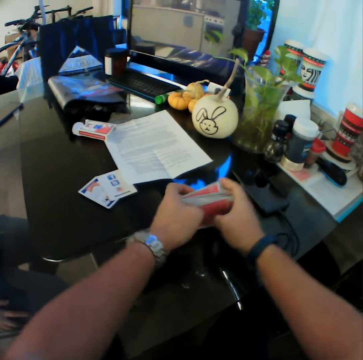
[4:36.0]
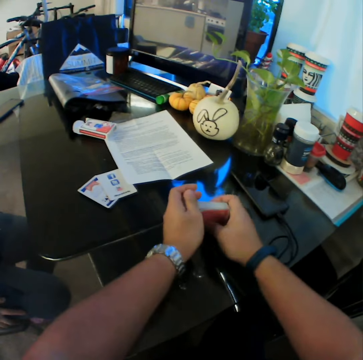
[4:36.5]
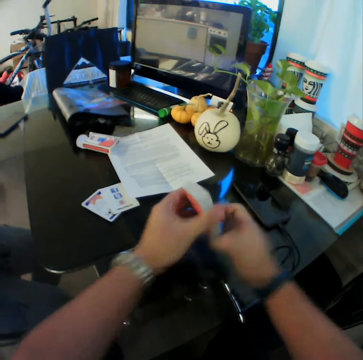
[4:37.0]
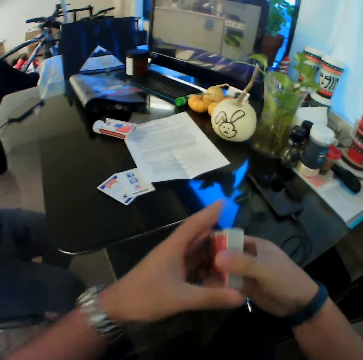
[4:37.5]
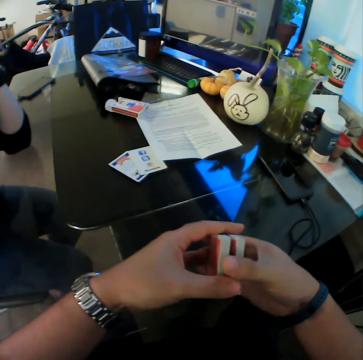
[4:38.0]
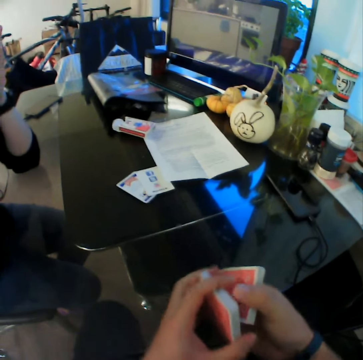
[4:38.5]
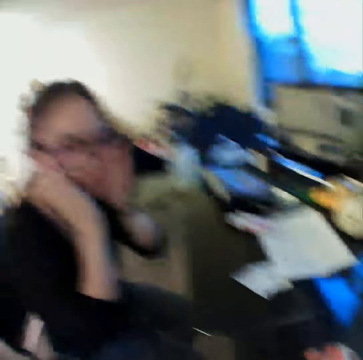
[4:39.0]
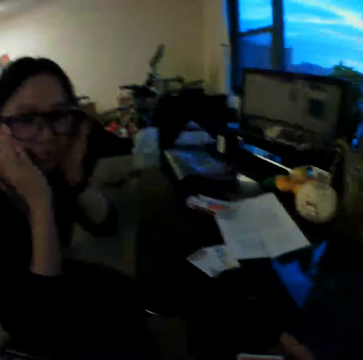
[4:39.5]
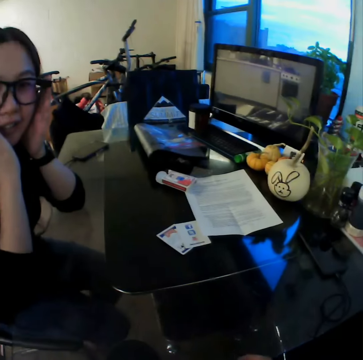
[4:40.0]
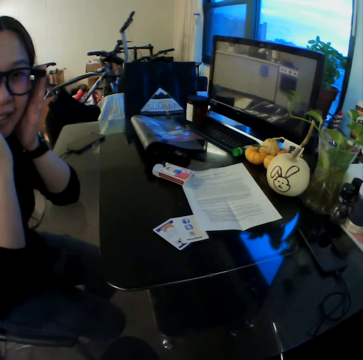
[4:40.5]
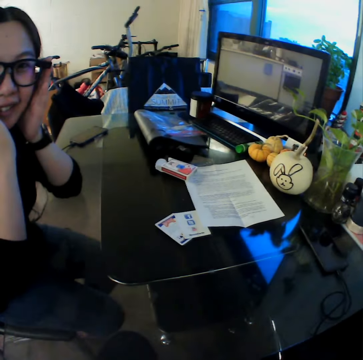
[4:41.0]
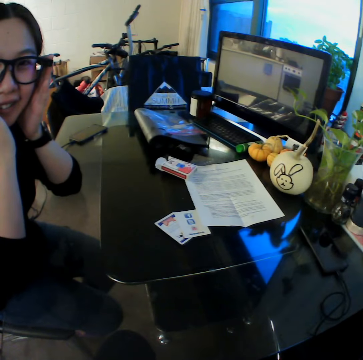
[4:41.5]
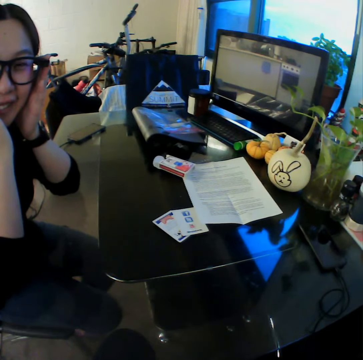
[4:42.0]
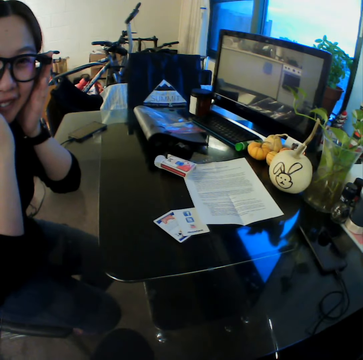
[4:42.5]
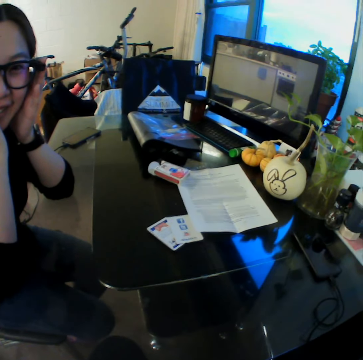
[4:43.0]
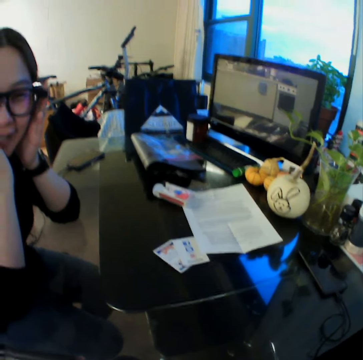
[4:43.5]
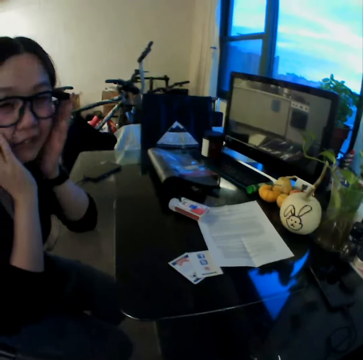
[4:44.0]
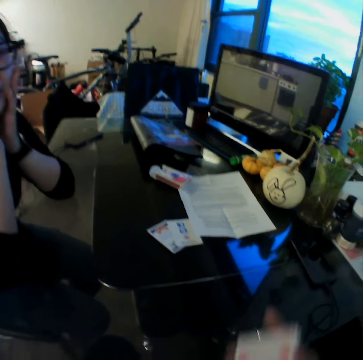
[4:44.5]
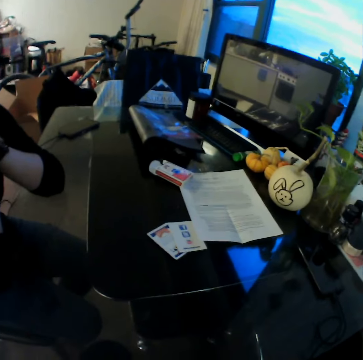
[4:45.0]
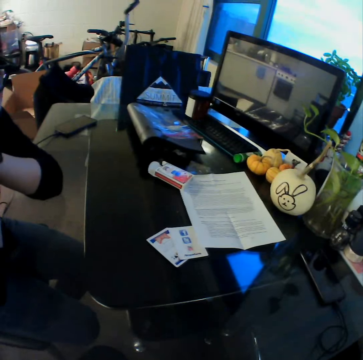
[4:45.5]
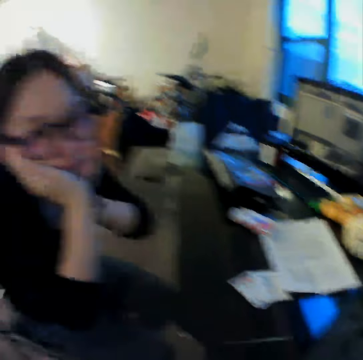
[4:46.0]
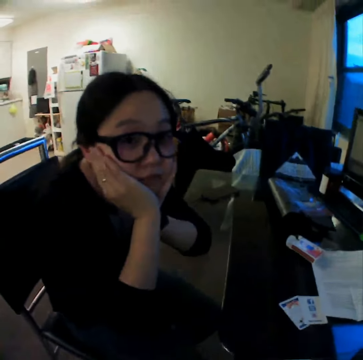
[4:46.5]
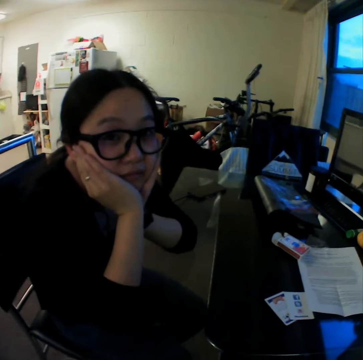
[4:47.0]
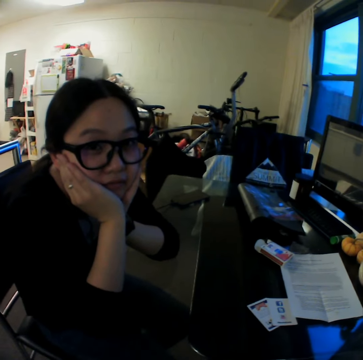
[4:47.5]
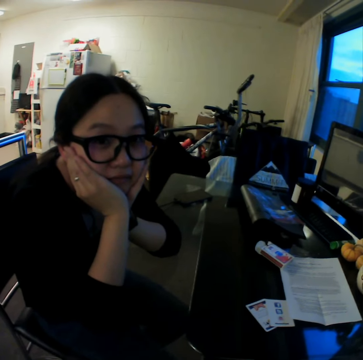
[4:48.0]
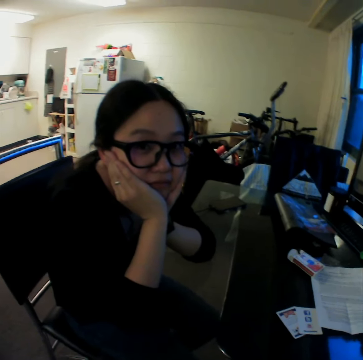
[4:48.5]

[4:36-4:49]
The woman interacts with the camera wearer. The camera wearer interacts with the woman.

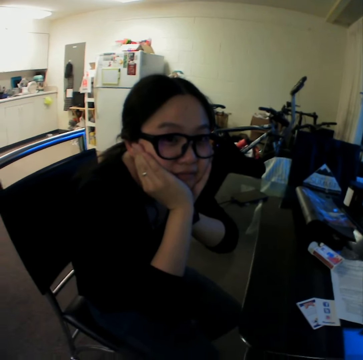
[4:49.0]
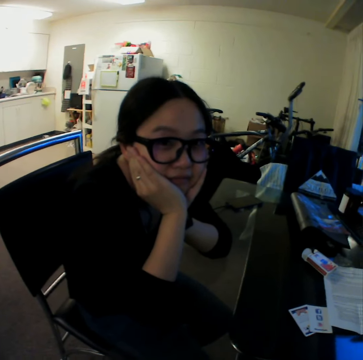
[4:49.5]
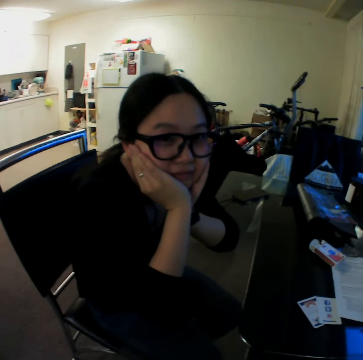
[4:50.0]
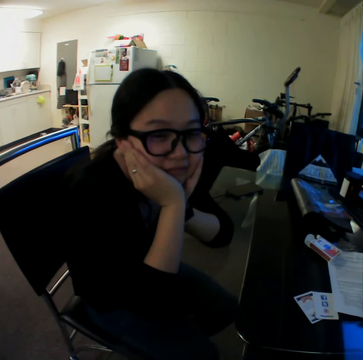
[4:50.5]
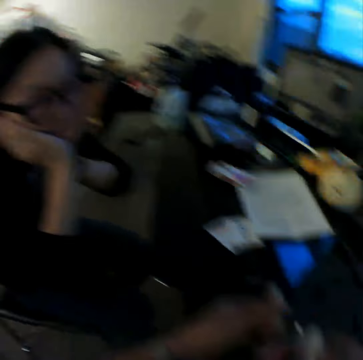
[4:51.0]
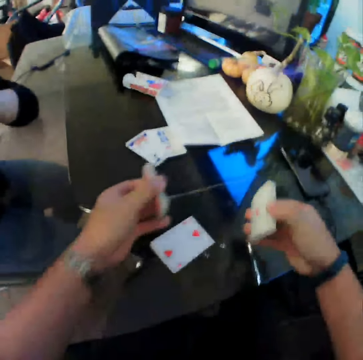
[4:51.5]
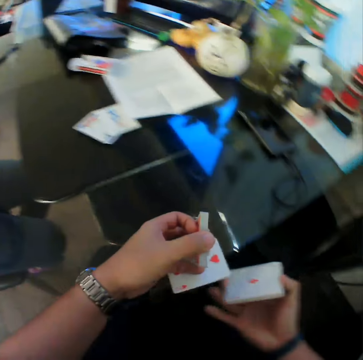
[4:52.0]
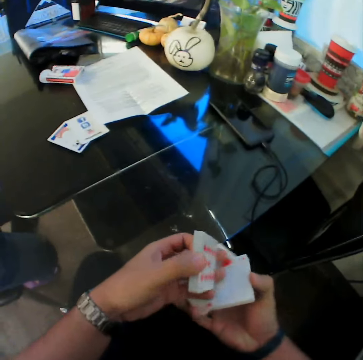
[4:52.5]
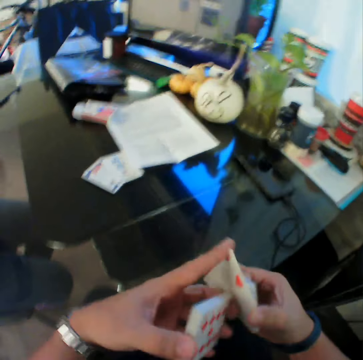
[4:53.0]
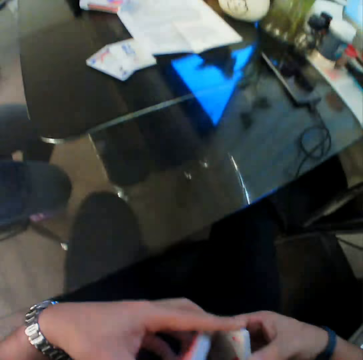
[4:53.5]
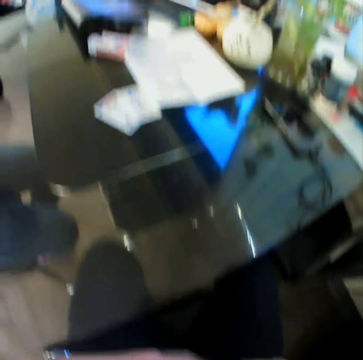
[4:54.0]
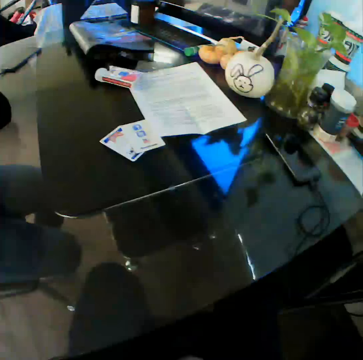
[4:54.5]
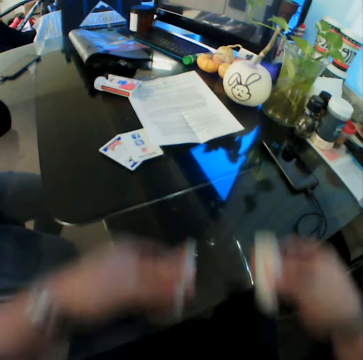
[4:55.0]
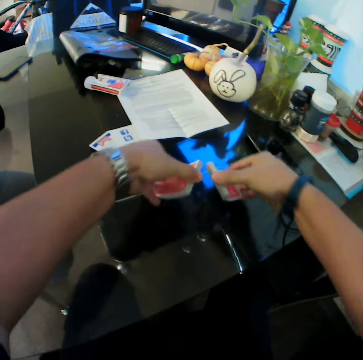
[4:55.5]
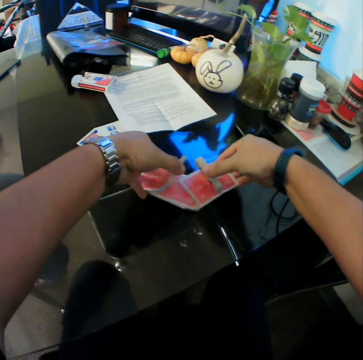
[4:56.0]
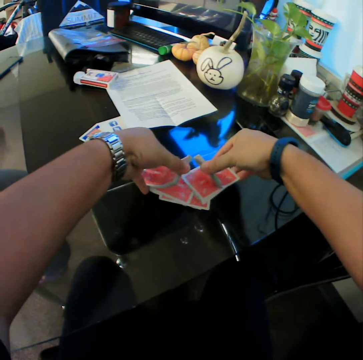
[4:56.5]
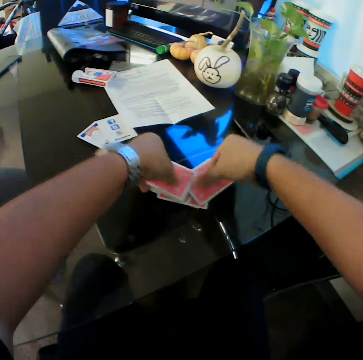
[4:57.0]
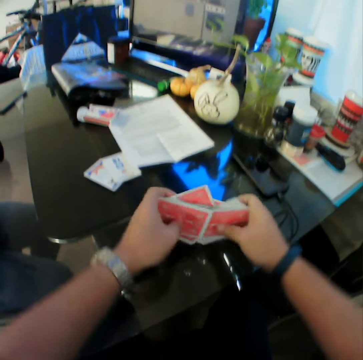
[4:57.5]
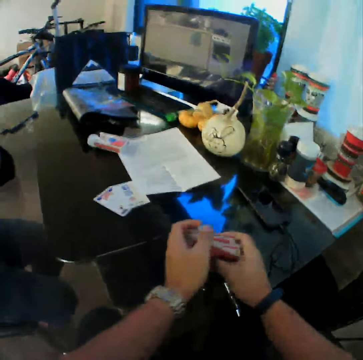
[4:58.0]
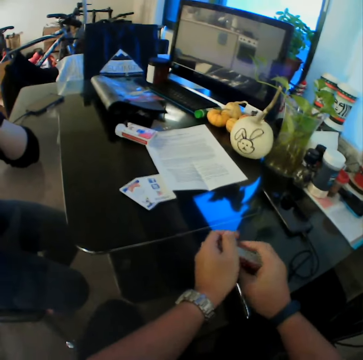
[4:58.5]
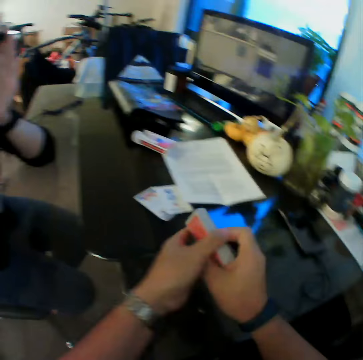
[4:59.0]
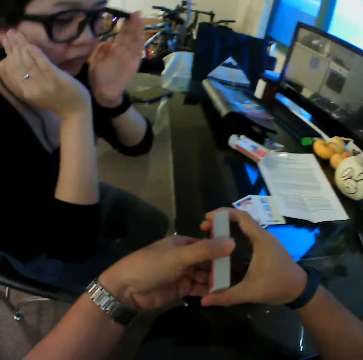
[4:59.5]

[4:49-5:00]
The camera wearer picks the card. He arranges the cards in his hands. He shuffles the cards in his hands on the table.

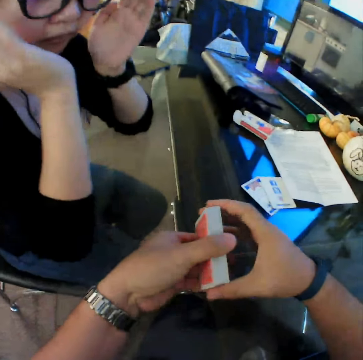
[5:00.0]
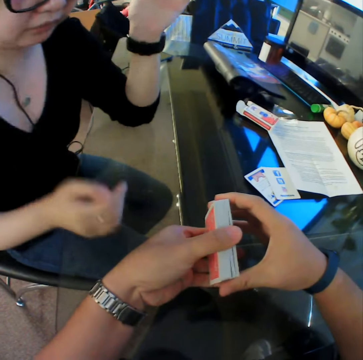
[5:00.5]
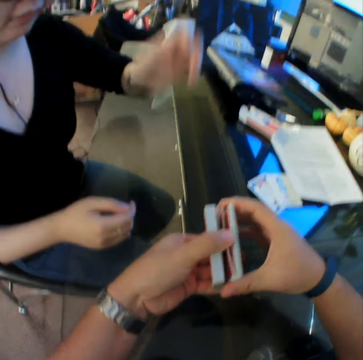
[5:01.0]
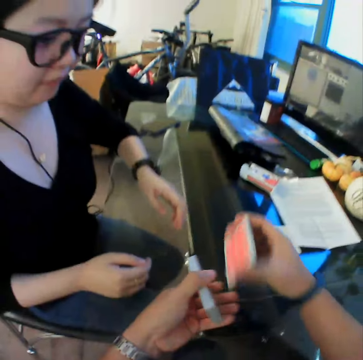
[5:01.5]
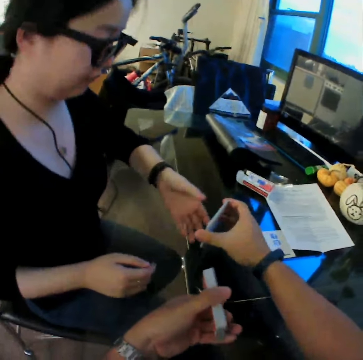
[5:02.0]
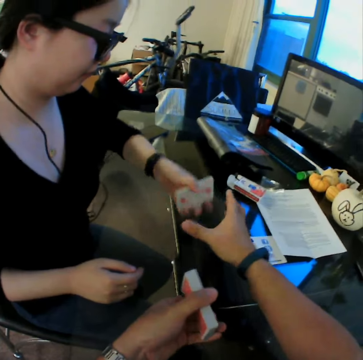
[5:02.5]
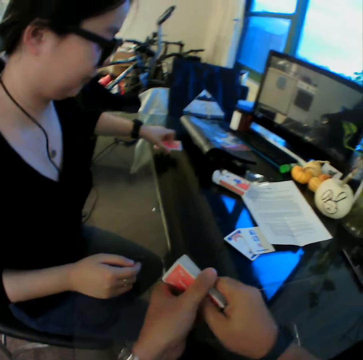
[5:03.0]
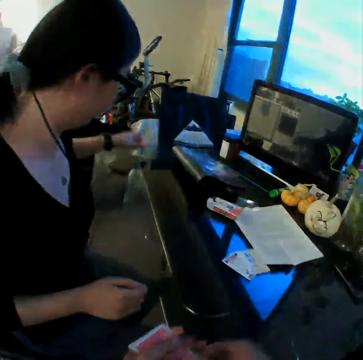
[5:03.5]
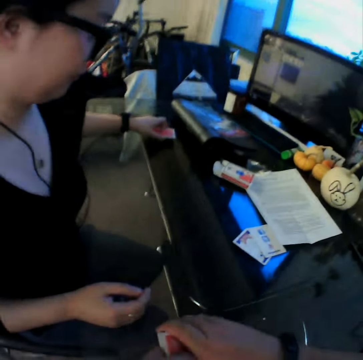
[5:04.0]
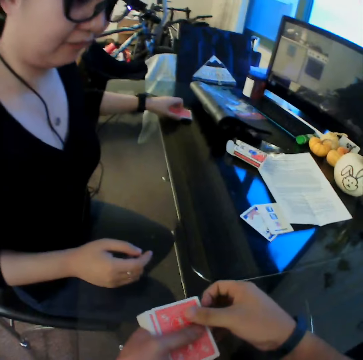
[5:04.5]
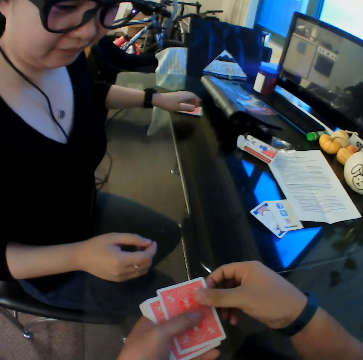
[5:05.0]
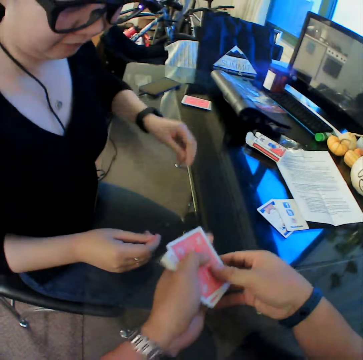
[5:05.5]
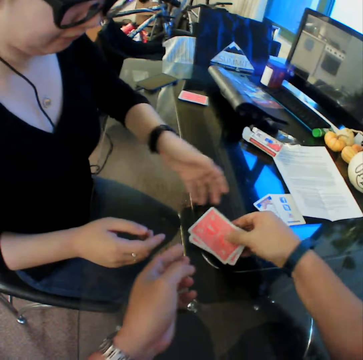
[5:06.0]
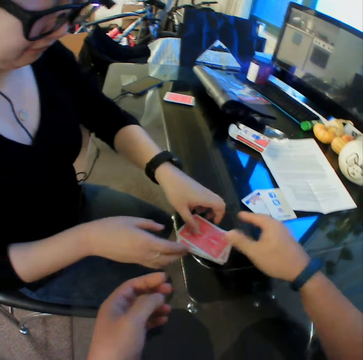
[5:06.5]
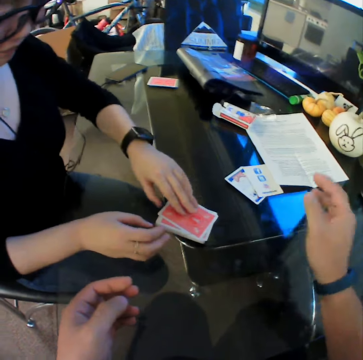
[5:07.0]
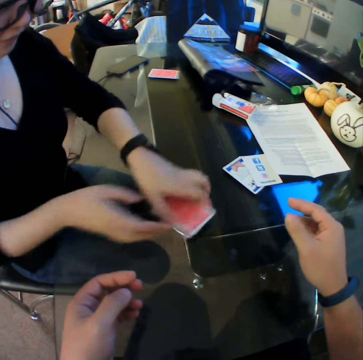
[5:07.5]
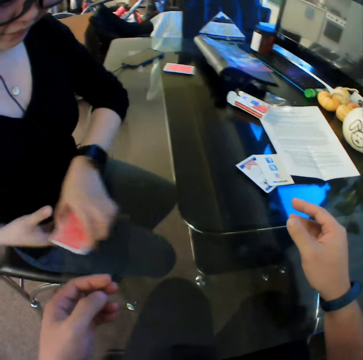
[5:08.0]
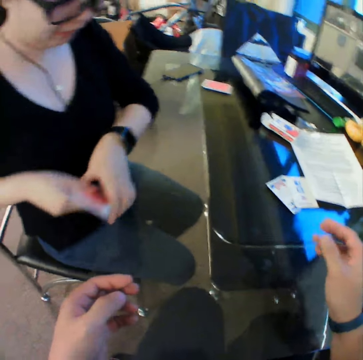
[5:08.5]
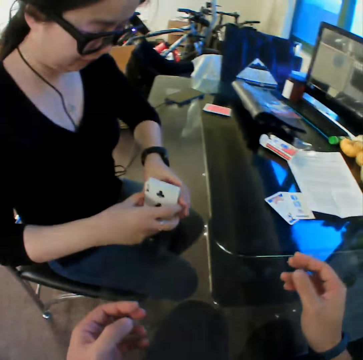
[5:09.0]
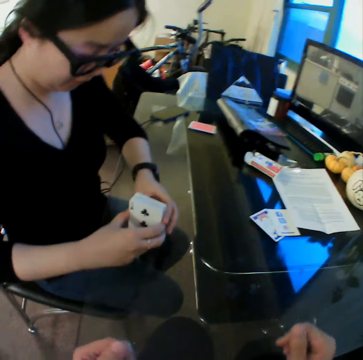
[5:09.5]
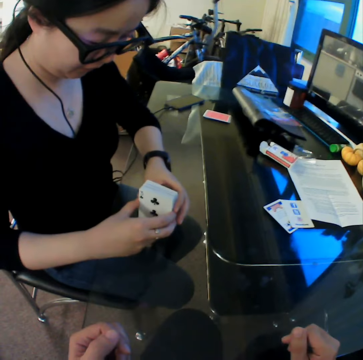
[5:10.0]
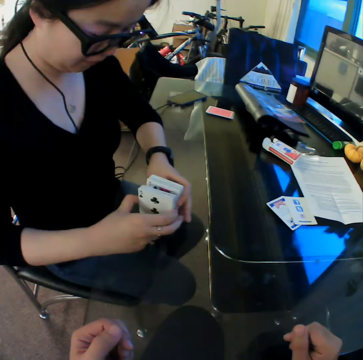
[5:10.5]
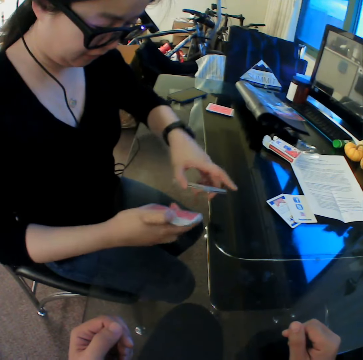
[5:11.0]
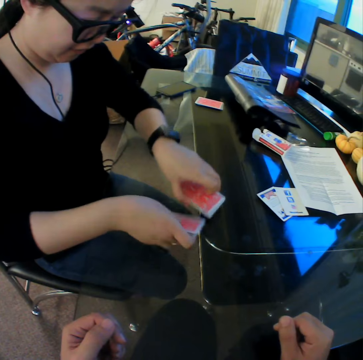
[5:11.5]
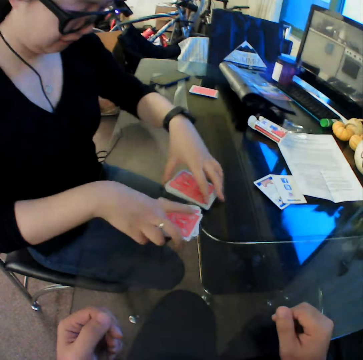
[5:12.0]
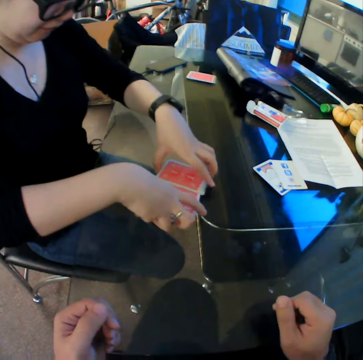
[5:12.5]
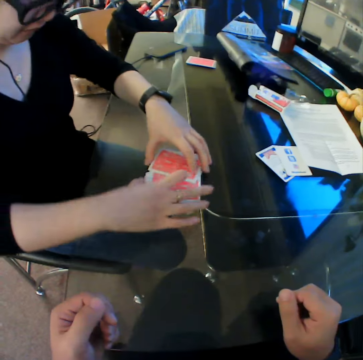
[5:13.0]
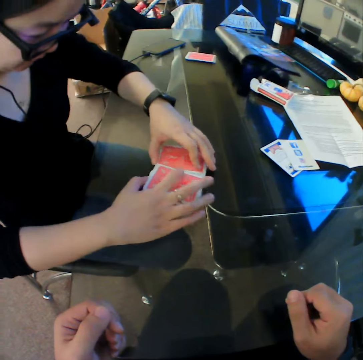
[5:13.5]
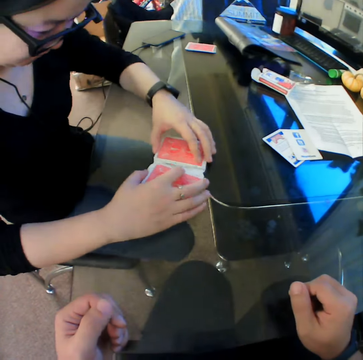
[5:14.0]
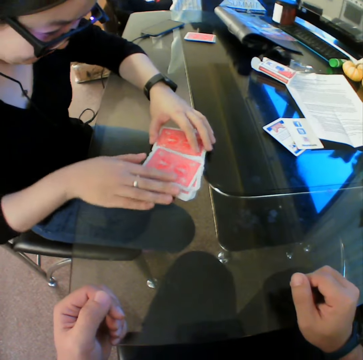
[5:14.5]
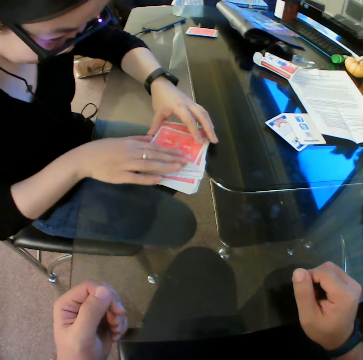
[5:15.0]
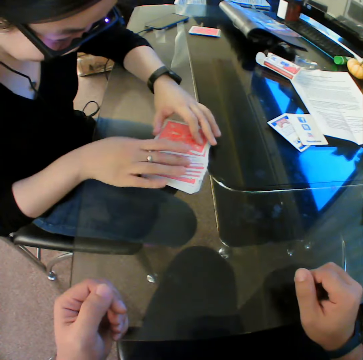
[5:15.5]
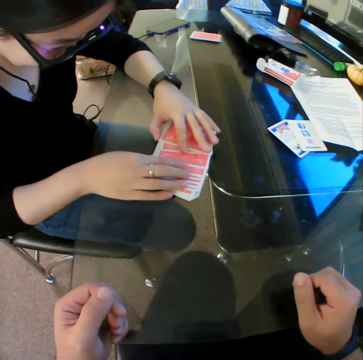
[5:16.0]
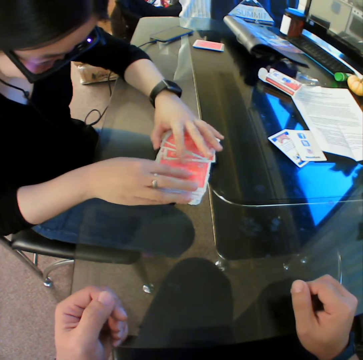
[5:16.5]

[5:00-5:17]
The camera wearer gives the cards to the woman with his right hand. The woman drops the cards on the table with her left hand. The camera wearer drops the cards on the table with his right hand. He hands the woman the cards. The woman picks the cards from the table with her left hand. The woman divides the cards in her hands into two. Another woman shuffles the cards. The first woman drops the cards on the table with her hands and shuffles the cards on the table with her hands.
